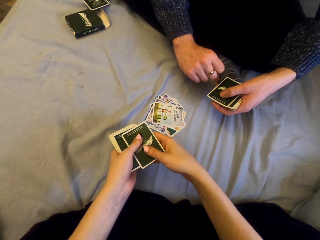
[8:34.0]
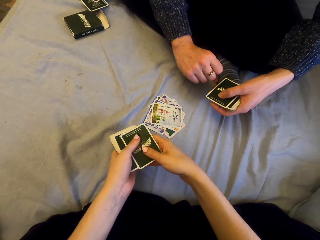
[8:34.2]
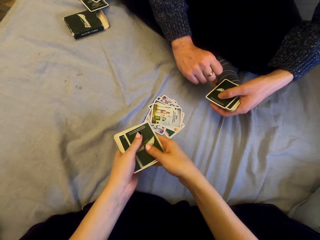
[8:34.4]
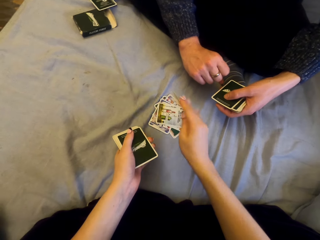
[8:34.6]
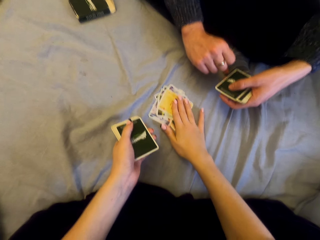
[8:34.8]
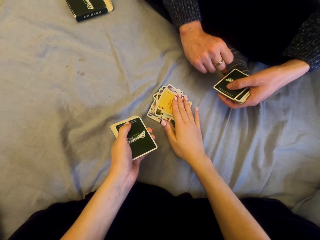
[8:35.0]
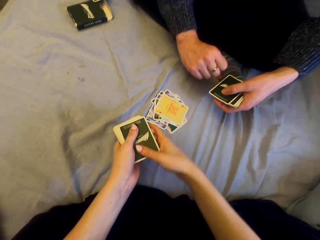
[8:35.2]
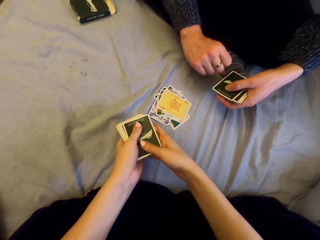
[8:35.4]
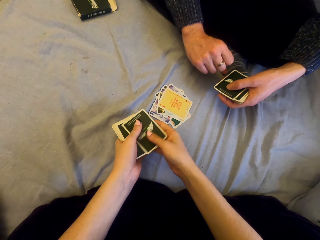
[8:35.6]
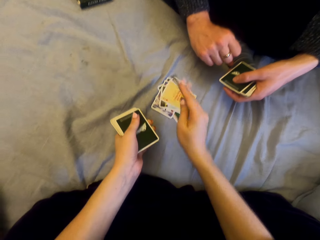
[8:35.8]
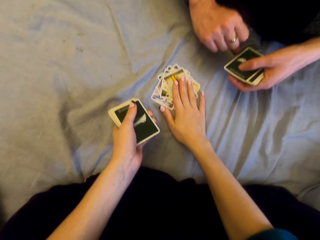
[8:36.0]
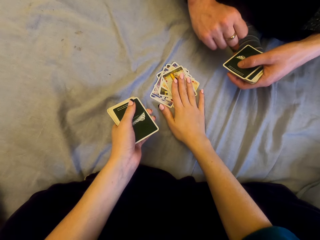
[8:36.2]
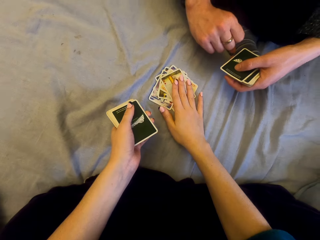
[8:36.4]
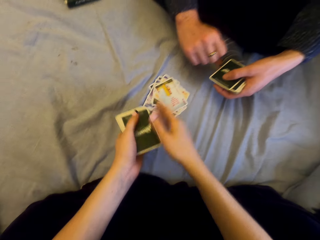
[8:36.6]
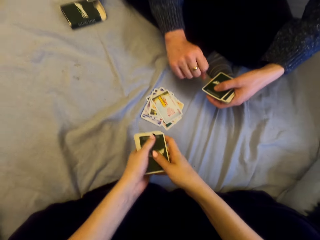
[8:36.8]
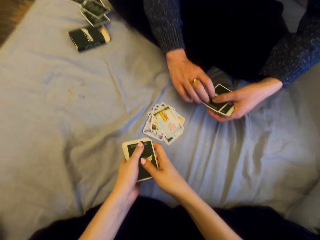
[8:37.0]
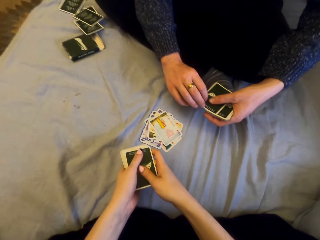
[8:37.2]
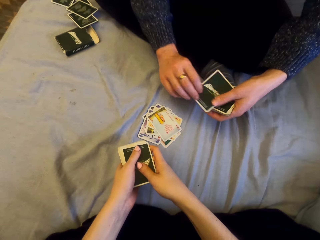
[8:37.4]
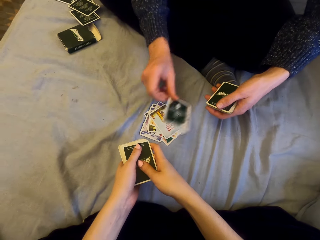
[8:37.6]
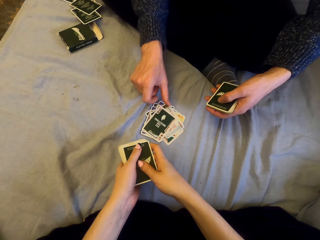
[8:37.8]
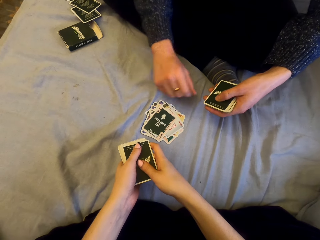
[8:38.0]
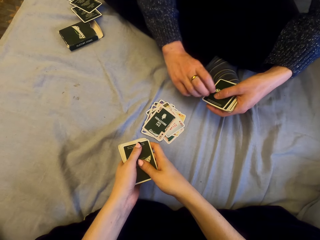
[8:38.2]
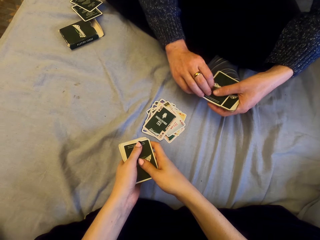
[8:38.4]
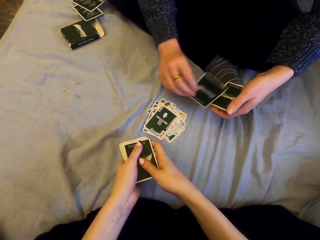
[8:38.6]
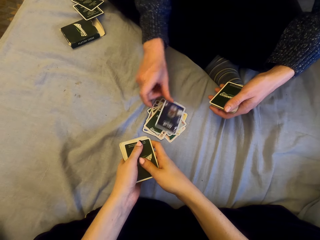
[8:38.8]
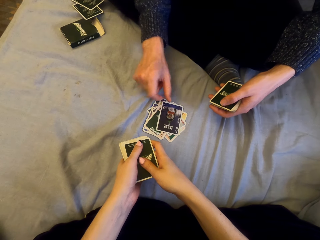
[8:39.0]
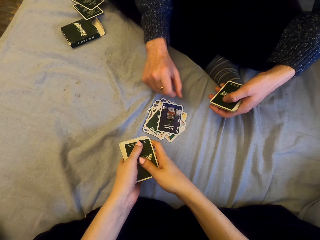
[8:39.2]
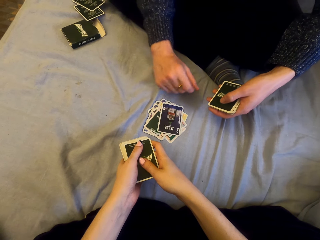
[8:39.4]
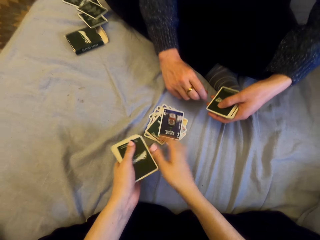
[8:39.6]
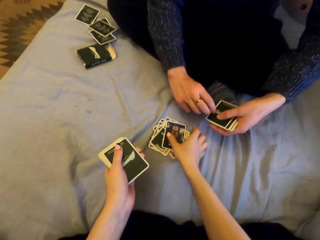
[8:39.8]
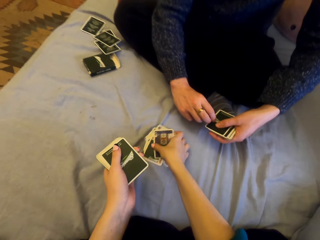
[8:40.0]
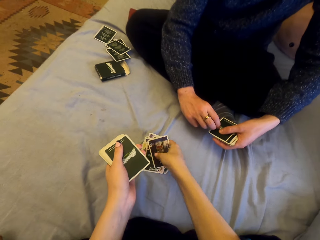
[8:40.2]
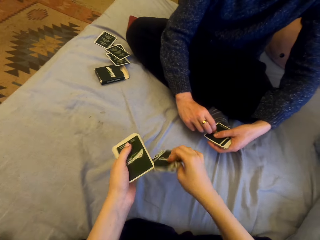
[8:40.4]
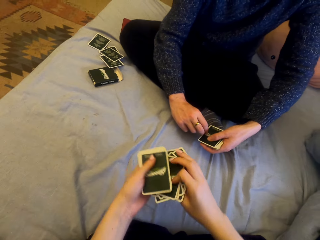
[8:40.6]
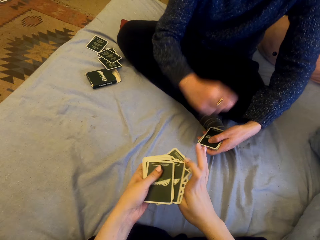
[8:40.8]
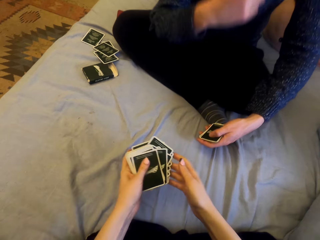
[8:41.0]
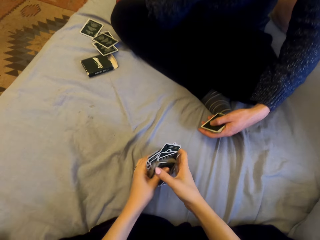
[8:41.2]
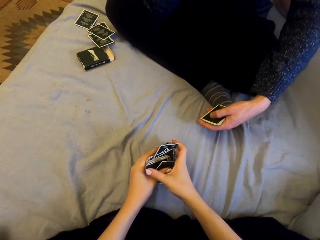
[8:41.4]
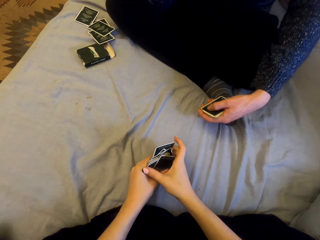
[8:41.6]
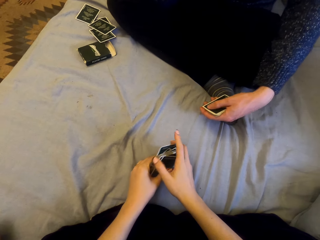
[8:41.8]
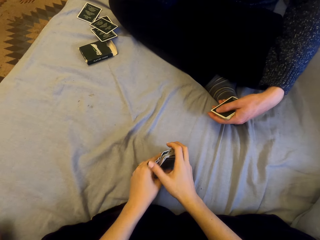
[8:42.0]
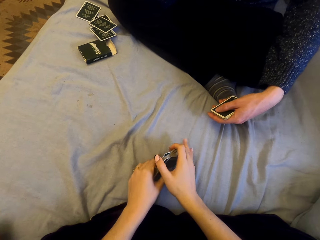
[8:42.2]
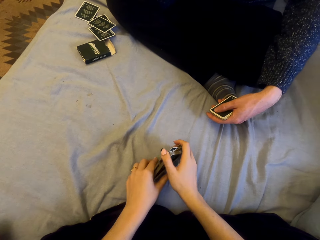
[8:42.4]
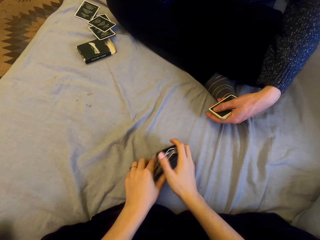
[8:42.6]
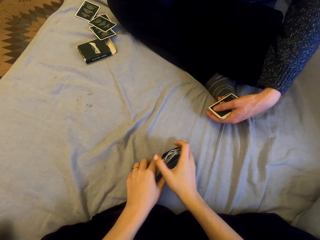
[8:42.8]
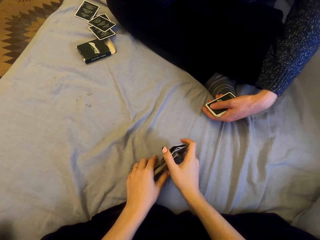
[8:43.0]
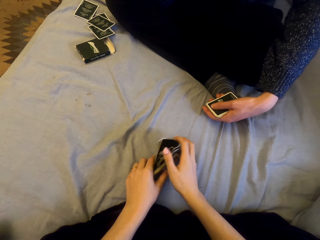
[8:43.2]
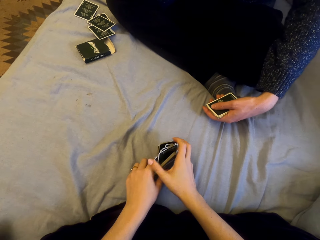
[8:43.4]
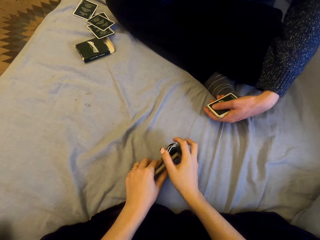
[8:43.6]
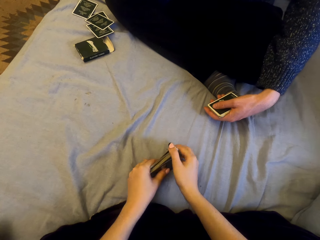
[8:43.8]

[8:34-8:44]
The camera wearer puts the card down repeatedly. A person puts the card down. The person puts the card down again. The camera wearer picks the cards.

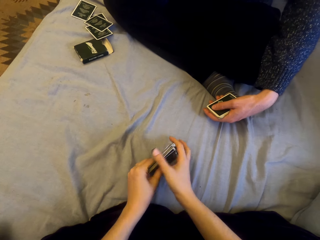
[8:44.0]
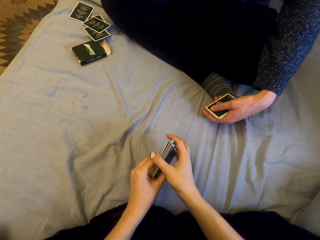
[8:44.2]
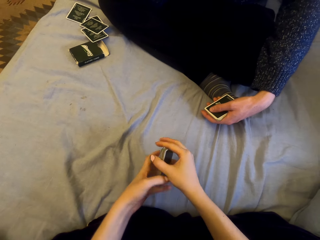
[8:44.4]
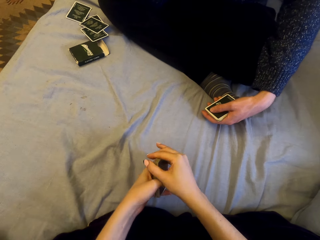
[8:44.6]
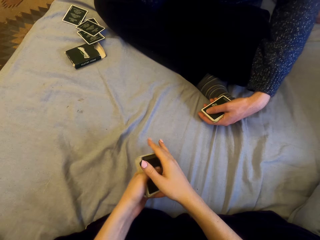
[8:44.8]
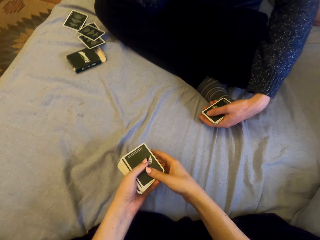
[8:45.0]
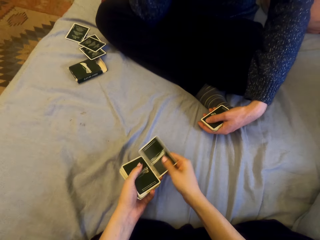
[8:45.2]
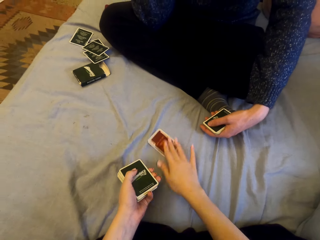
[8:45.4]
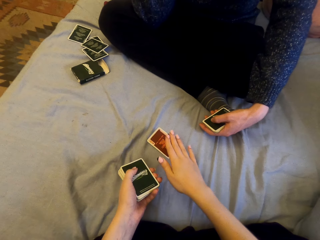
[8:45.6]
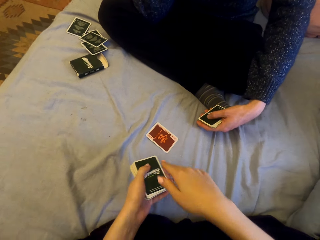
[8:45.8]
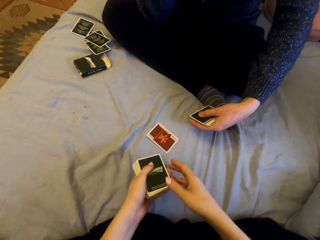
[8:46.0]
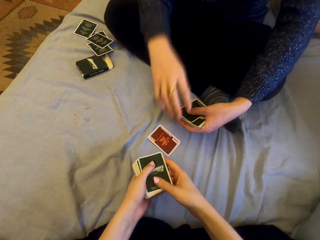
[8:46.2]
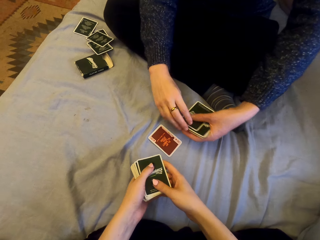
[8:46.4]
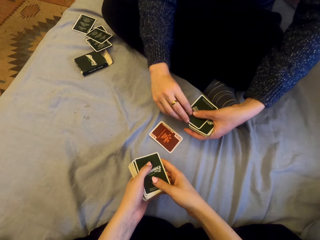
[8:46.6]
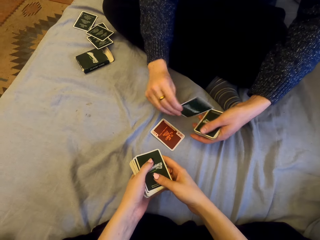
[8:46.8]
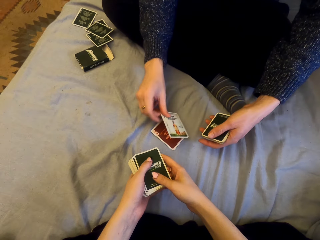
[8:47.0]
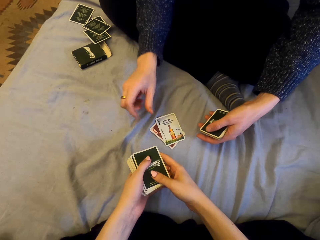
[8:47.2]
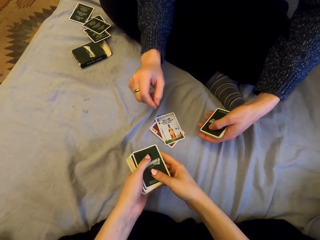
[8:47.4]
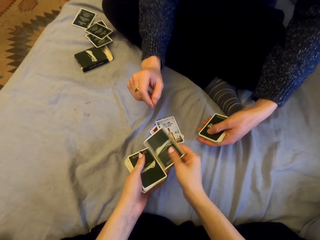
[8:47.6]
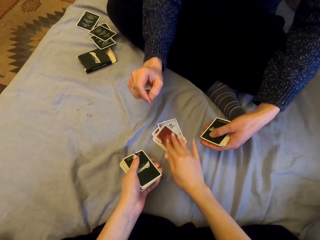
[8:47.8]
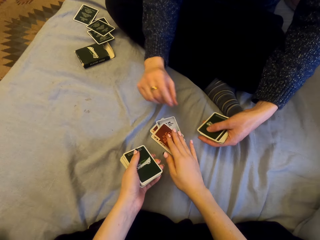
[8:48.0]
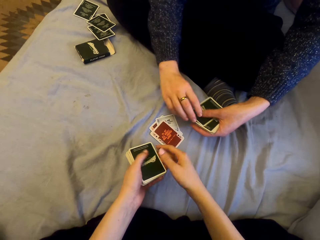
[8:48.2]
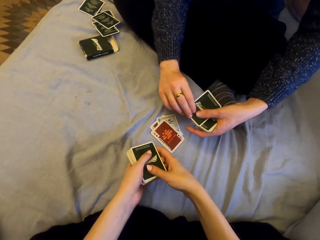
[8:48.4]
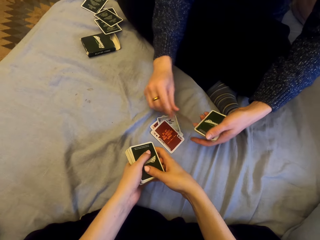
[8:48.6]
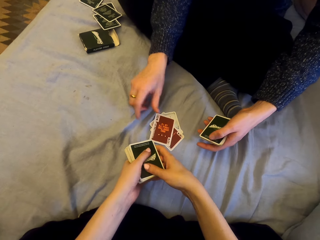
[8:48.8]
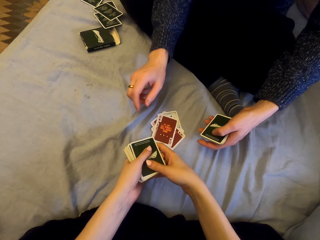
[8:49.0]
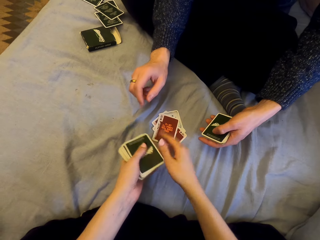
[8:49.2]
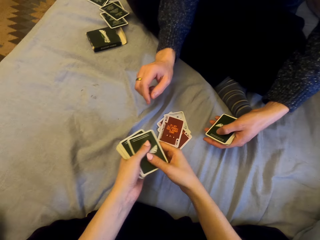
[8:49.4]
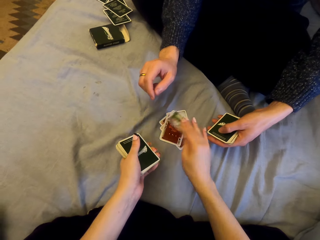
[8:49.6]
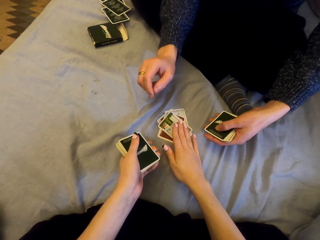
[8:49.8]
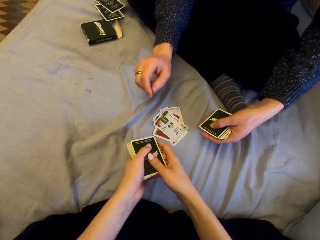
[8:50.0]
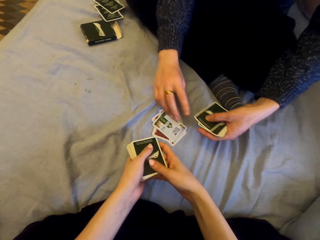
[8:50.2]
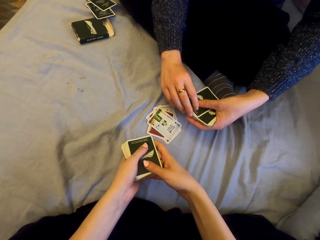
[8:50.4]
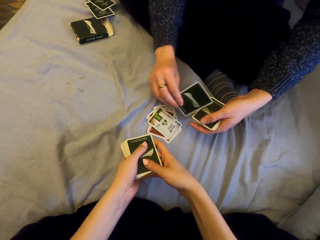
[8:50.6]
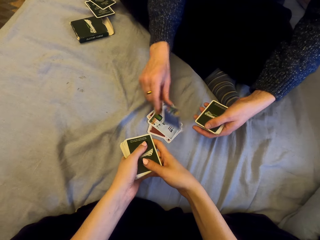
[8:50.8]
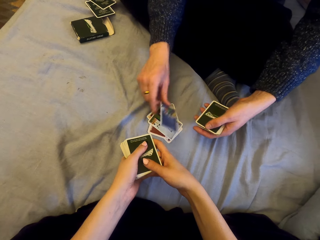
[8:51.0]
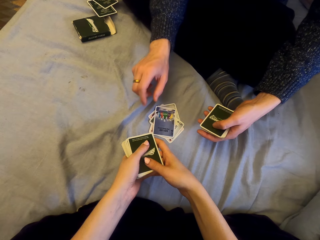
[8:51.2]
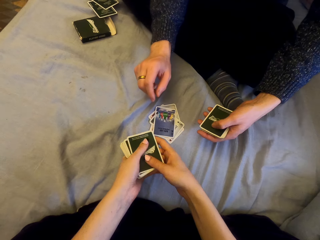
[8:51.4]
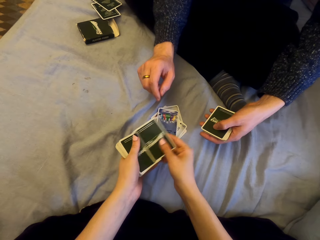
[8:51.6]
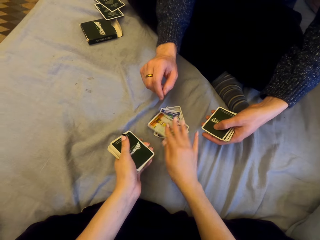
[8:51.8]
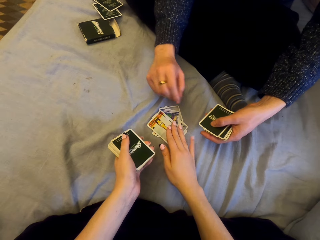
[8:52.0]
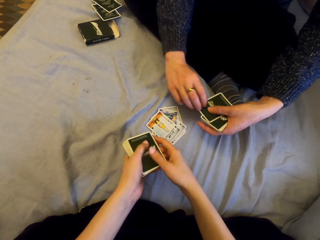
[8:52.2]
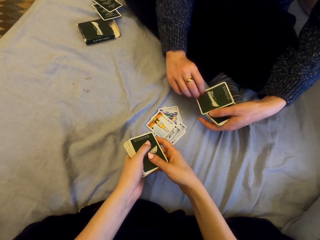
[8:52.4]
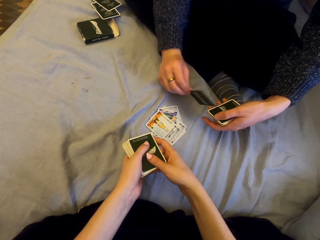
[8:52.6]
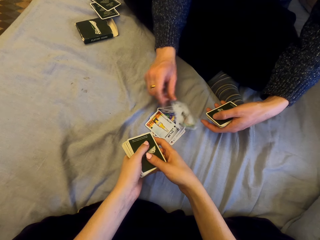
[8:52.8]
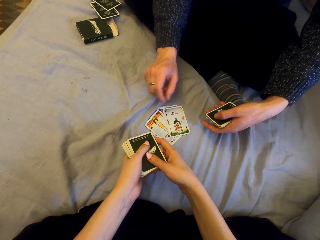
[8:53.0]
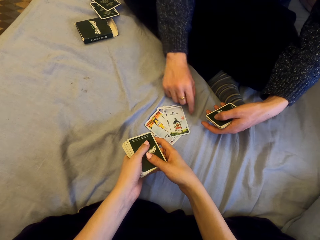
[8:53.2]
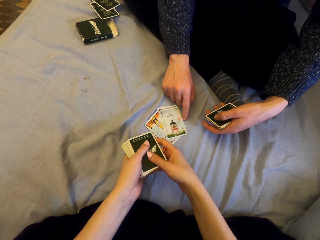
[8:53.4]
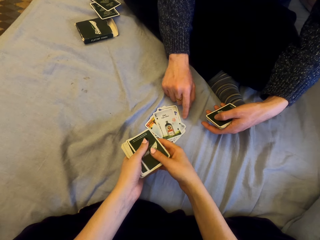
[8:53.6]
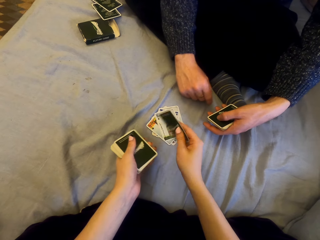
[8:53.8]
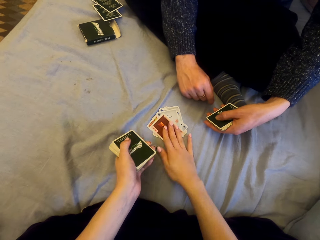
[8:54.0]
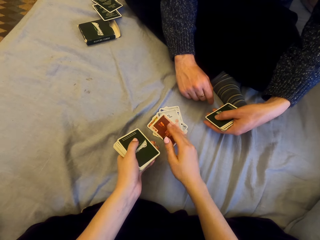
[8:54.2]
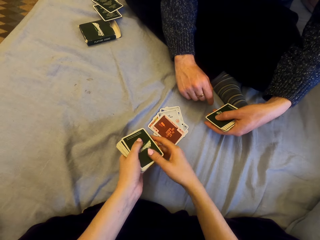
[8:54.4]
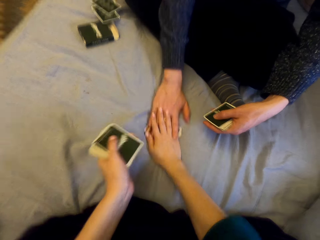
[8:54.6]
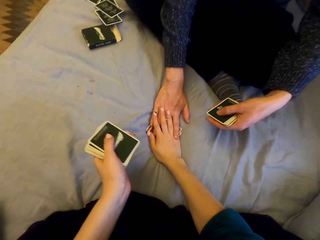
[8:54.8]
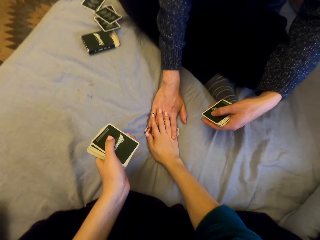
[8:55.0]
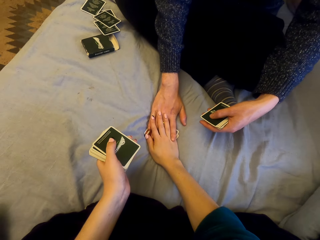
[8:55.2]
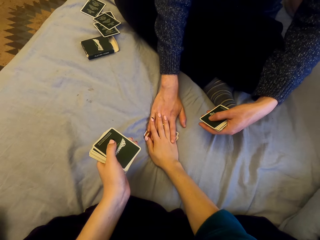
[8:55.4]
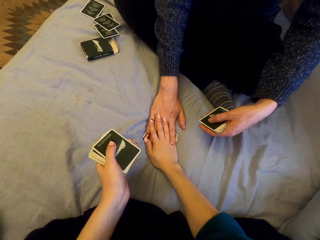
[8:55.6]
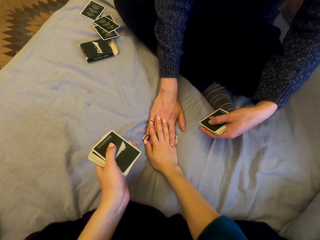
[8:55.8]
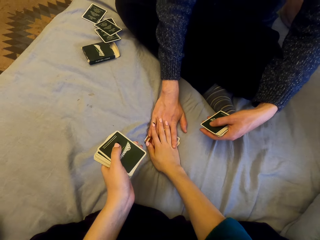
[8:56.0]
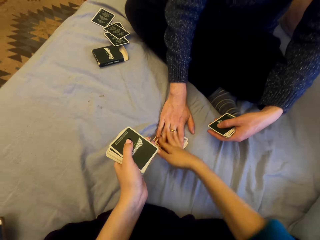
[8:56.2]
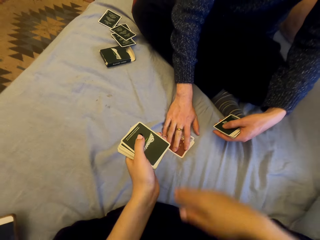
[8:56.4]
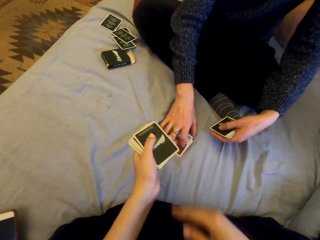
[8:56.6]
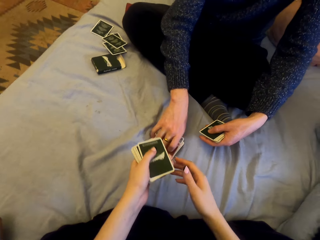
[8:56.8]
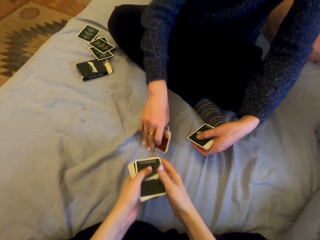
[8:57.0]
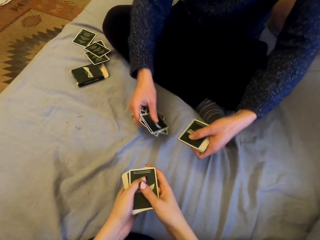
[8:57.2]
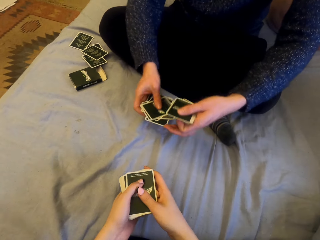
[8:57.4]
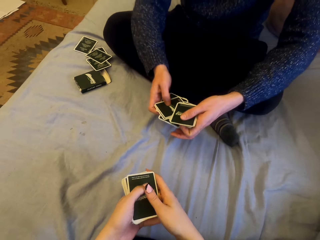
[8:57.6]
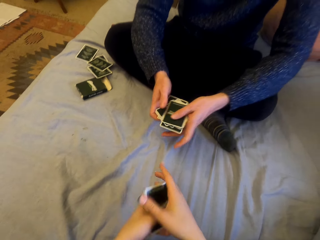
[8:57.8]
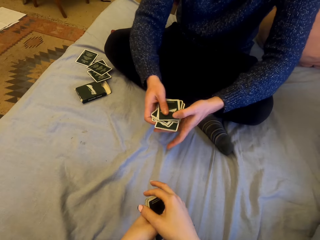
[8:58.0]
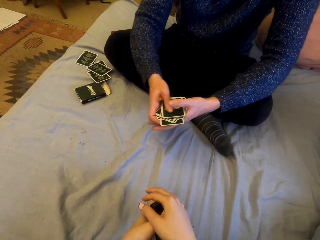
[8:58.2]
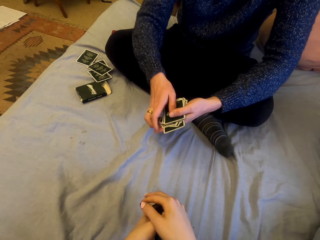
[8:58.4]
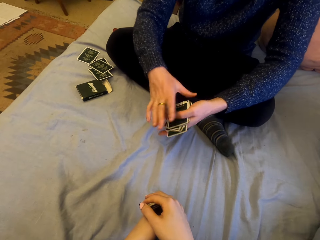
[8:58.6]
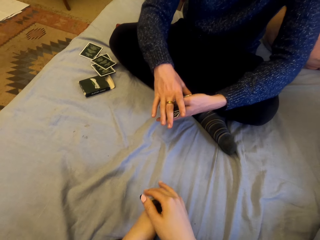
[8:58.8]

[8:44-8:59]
The camera wearer plays cards with a man. They put the card down. The man puts the card down. The camera wearer puts the card down. The man puts the card down. The camera wearer puts the card down. The man puts the card down. The camera wearer puts the card down. The man puts the card down. The camera wearer puts the card down. The man touches the cards. The camera wearer touches the man's hand. The man picks the cards.
